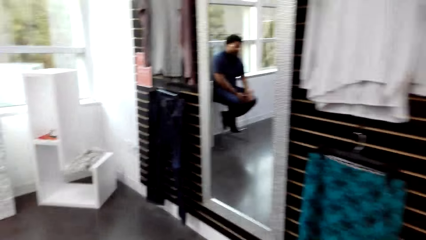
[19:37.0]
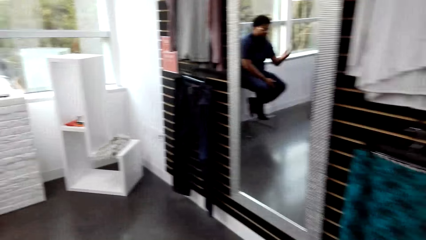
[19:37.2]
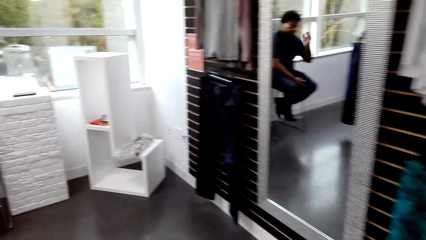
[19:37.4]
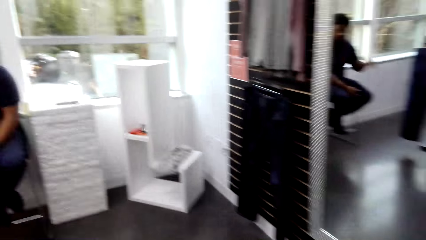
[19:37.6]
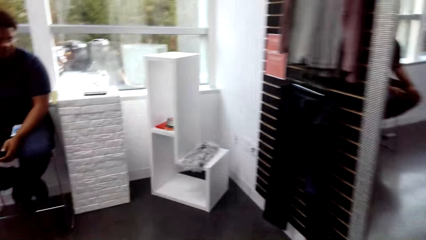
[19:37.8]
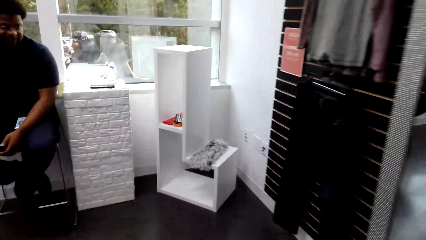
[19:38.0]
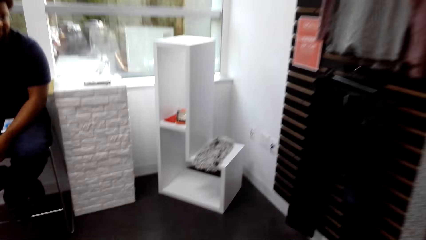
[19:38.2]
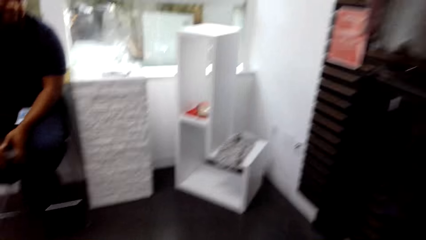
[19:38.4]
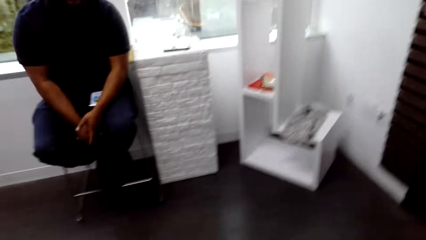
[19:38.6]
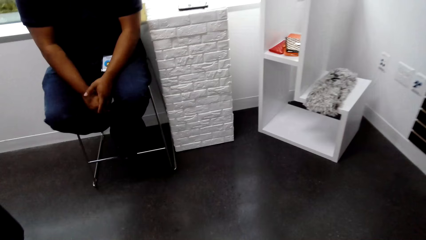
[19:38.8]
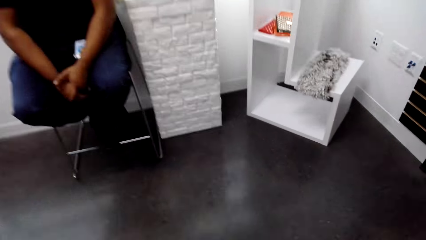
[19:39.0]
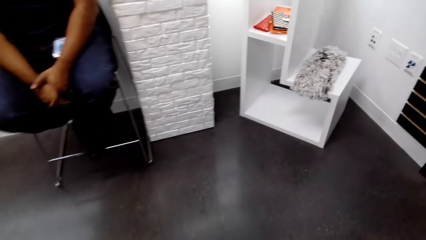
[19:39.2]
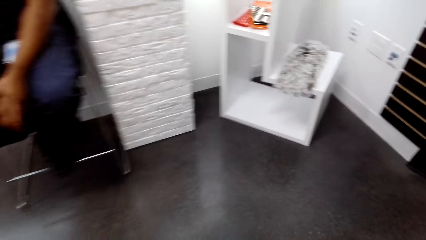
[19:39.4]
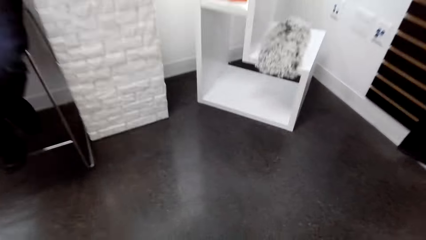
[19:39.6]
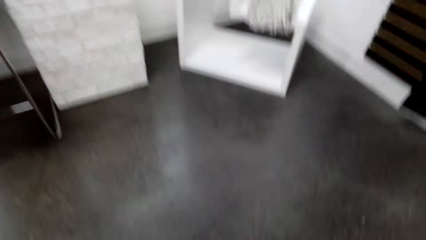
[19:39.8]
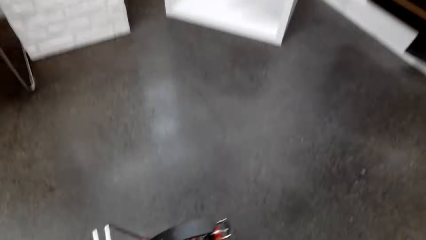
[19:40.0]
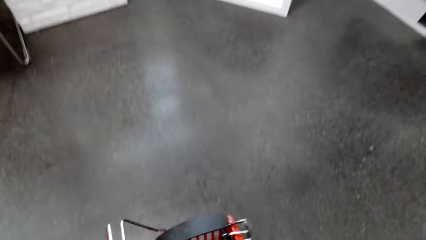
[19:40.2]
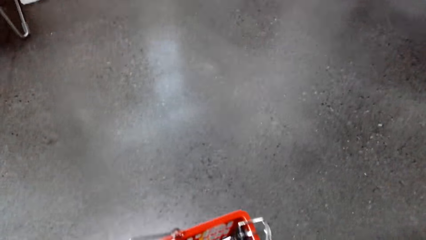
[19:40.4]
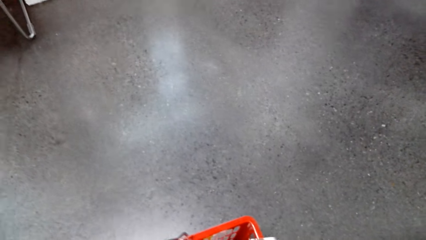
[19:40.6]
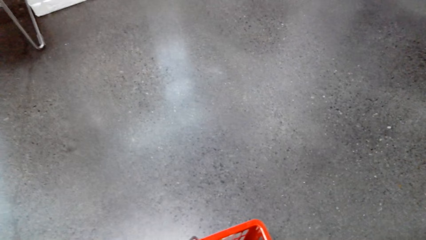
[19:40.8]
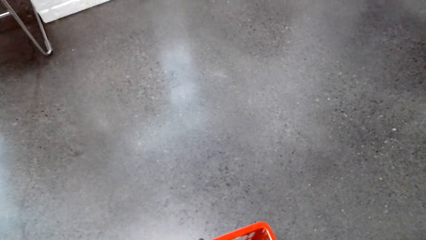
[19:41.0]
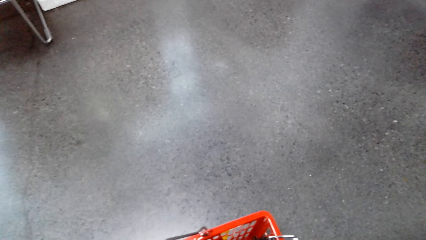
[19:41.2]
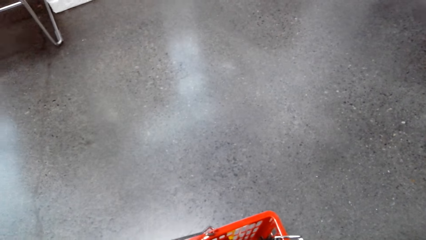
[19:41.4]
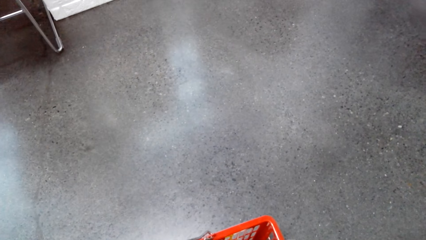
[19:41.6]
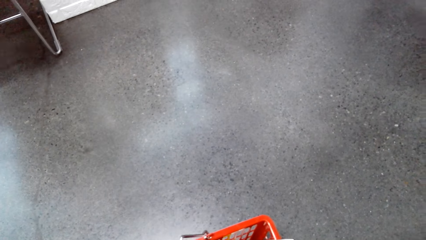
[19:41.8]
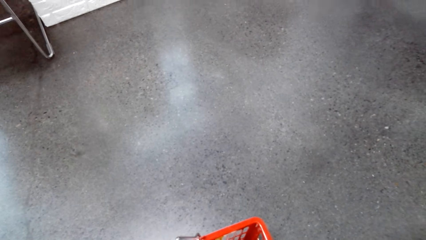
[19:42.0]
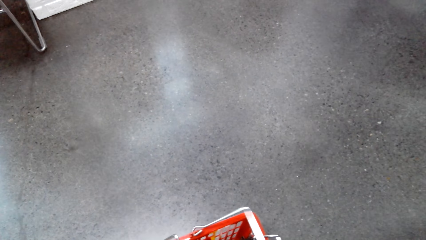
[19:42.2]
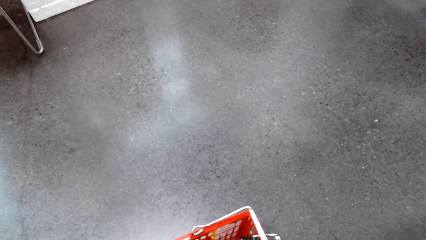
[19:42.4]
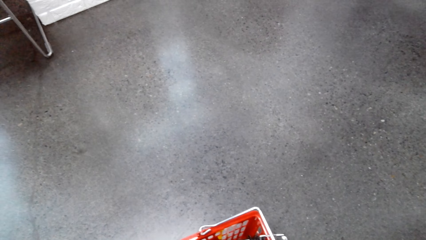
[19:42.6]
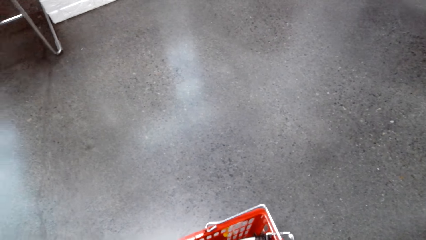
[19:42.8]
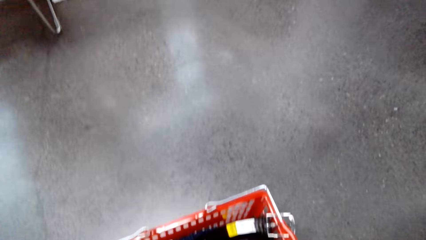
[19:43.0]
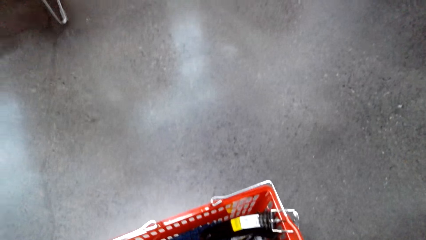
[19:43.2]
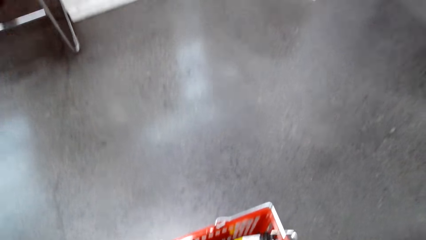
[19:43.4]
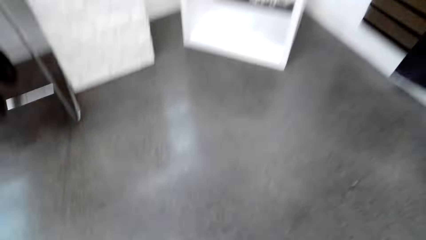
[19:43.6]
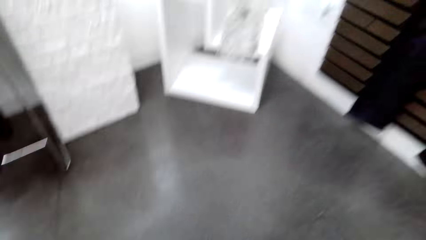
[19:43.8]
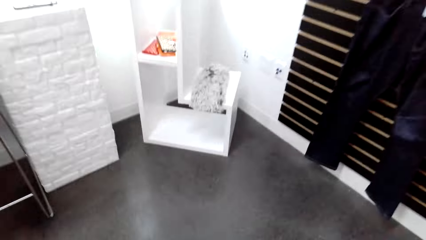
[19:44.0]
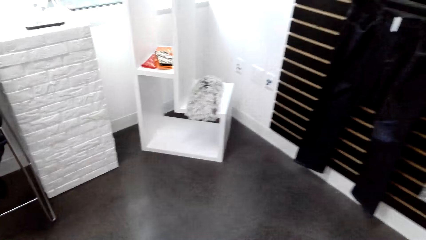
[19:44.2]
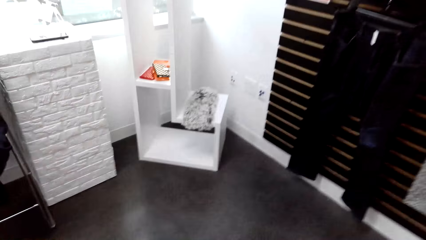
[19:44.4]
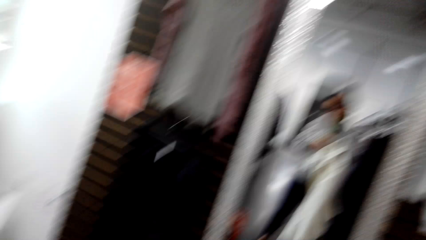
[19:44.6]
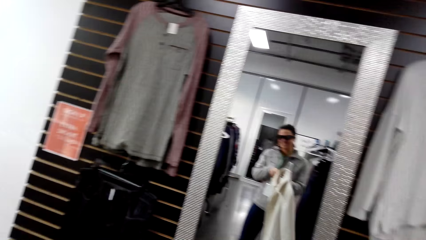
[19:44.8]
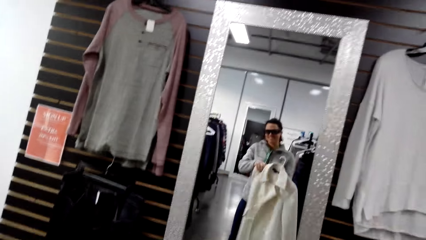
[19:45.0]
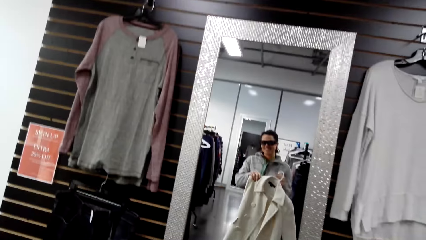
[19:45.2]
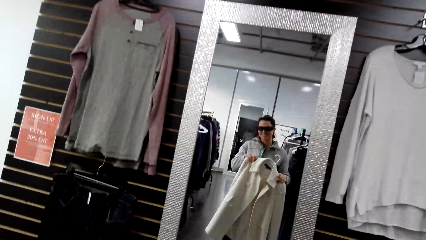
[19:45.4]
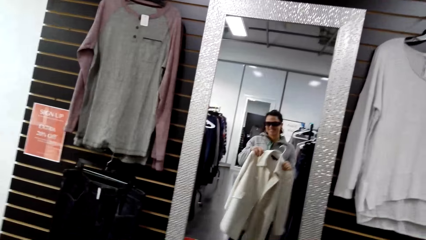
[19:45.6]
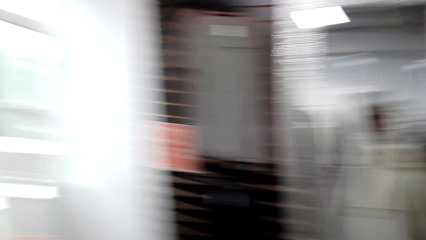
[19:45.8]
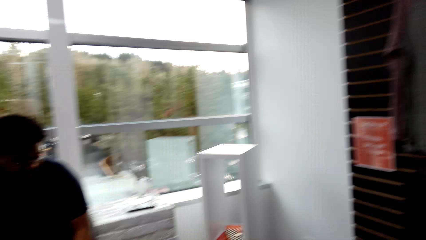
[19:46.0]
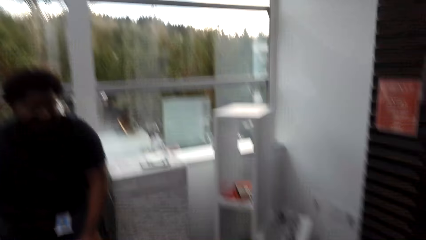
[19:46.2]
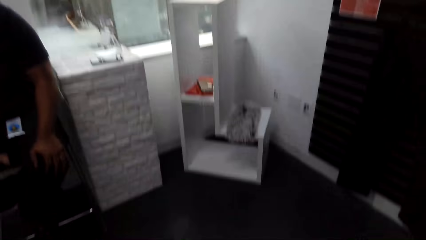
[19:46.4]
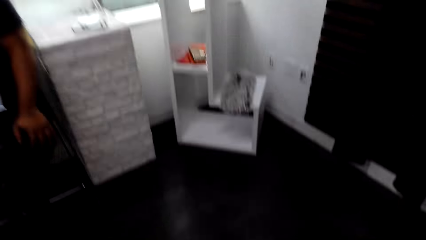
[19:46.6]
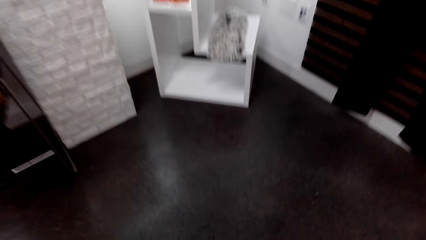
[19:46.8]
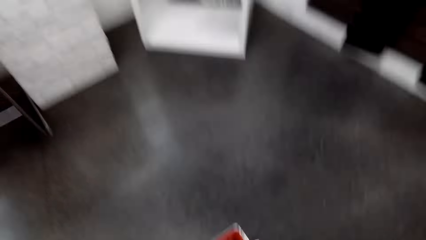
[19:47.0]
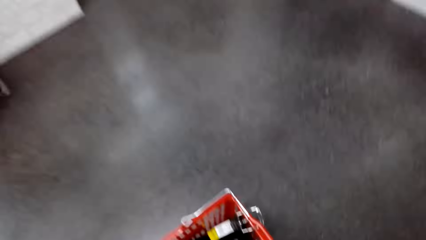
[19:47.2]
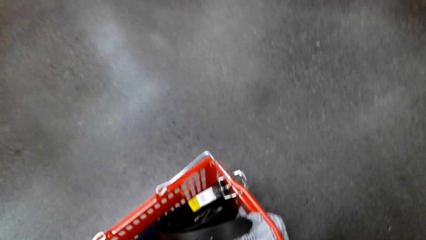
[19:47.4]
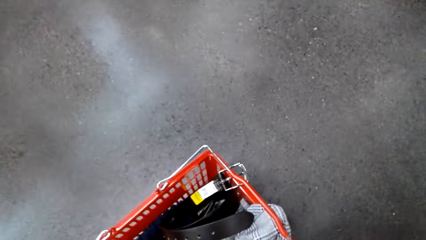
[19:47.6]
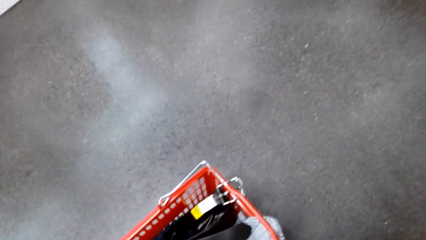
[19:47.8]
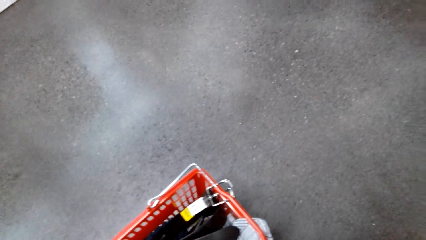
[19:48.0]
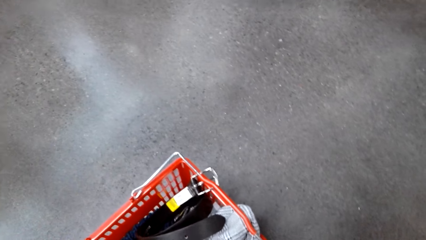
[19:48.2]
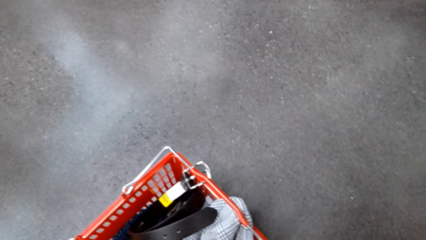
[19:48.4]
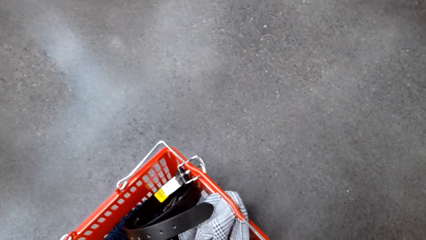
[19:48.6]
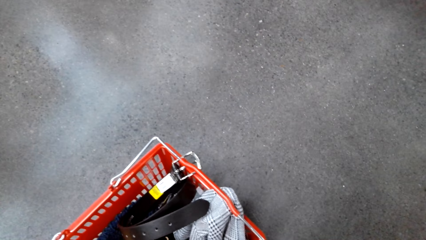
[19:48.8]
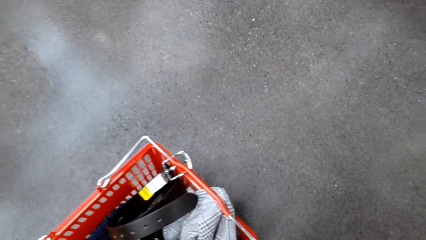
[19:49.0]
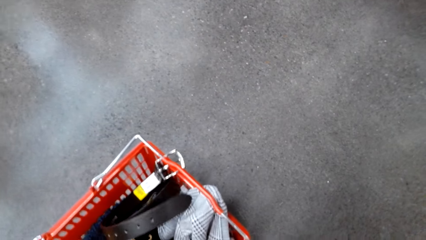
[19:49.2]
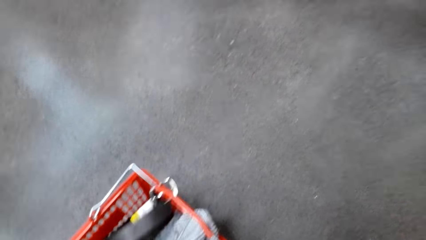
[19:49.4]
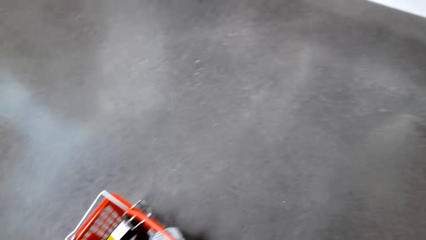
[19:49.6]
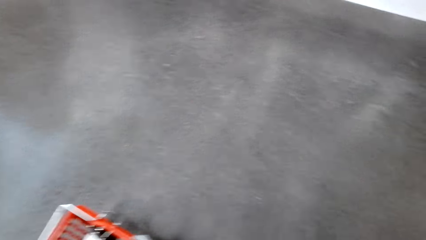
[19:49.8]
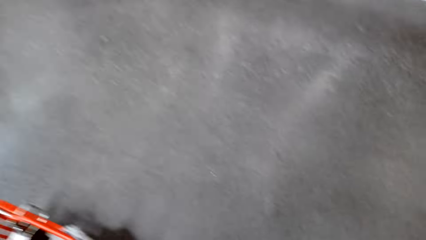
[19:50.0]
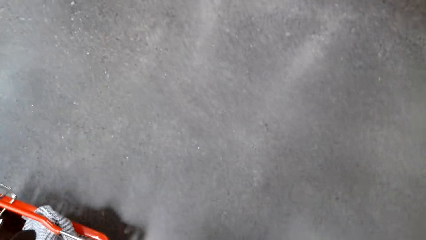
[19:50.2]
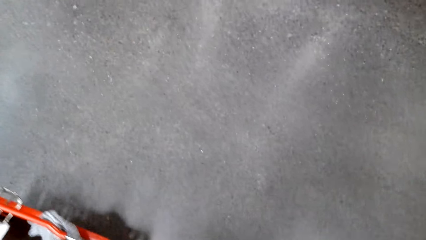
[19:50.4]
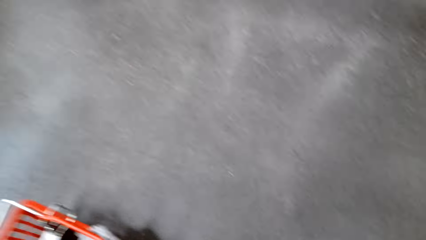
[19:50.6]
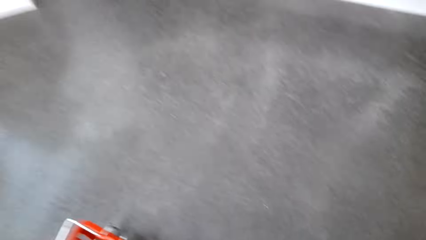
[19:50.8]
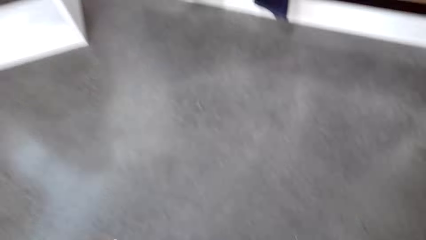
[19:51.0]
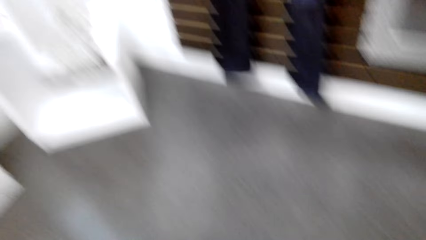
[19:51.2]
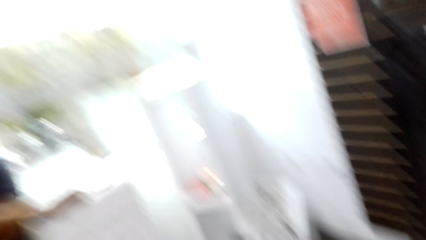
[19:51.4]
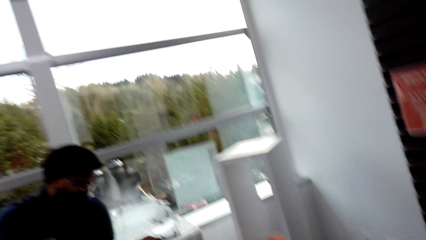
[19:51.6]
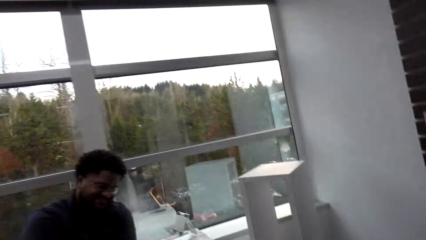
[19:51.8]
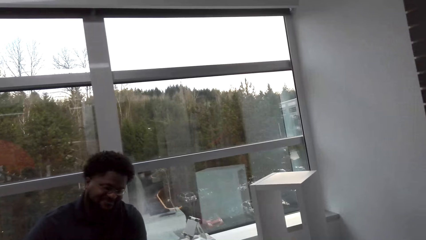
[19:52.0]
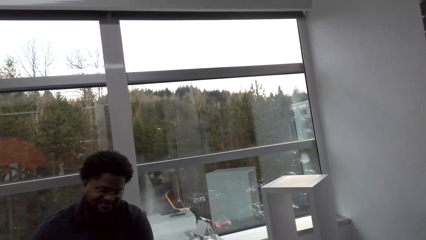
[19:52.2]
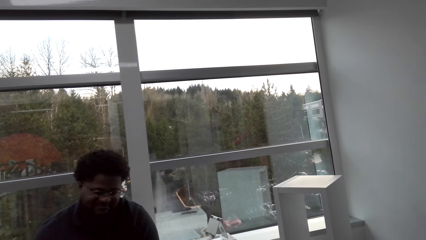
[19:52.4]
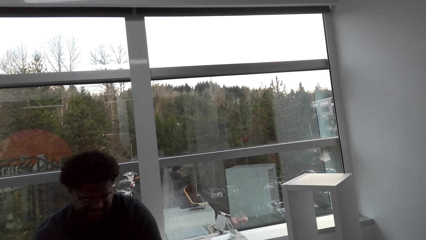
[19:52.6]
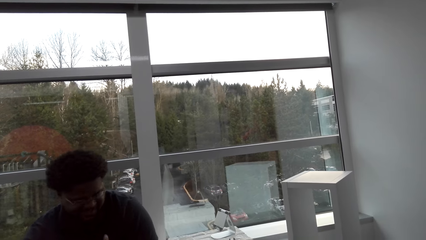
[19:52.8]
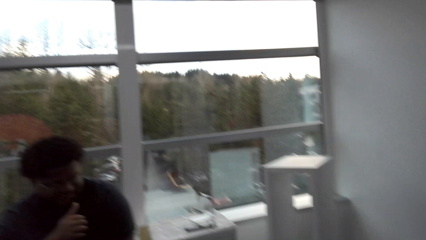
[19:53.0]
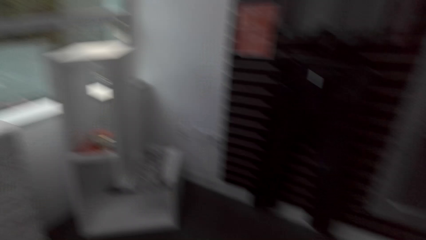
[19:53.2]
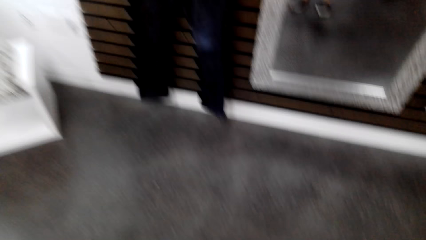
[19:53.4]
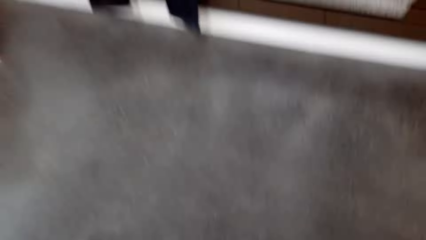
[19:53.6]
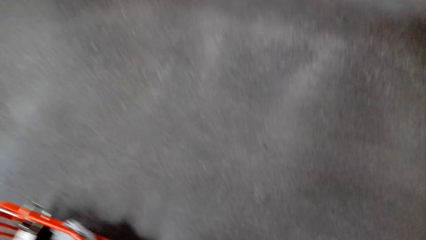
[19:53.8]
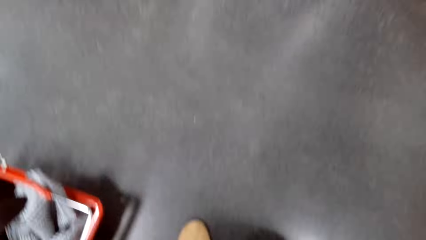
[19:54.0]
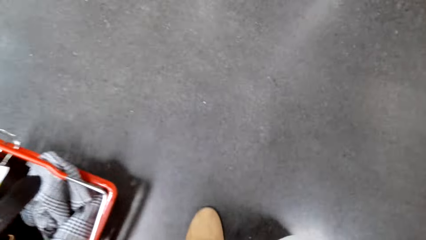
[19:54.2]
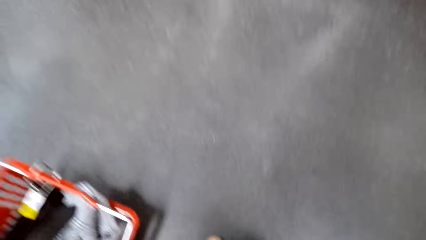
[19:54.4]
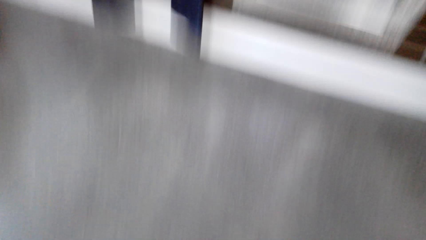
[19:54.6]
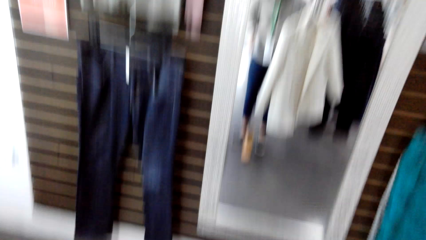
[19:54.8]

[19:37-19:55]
A man sits on the chair on the floor. The camera wearer puts the shopping basket on the floor. They look around. They look at the mirror. They hold the cloth. They look around. The man sits on the chair on the floor. He sits on the chair on the floor again. The camera wearer stares around in the room. They converse with the man.
